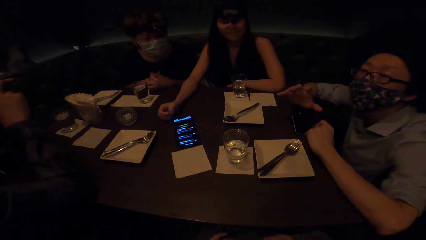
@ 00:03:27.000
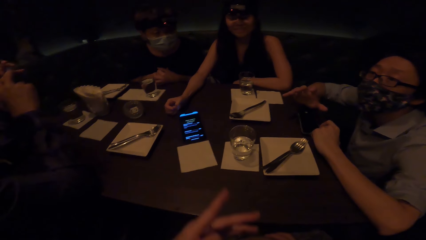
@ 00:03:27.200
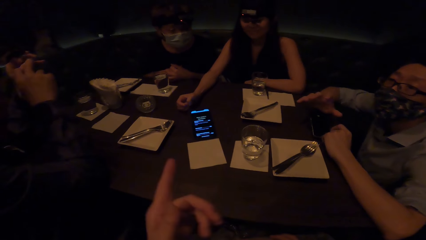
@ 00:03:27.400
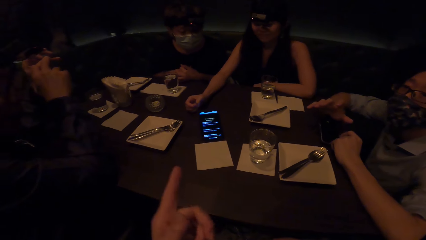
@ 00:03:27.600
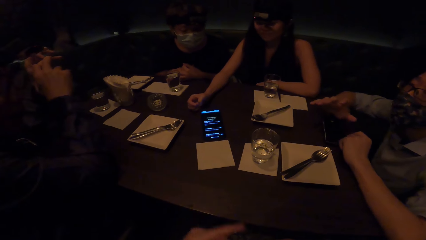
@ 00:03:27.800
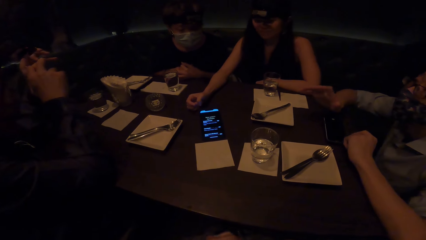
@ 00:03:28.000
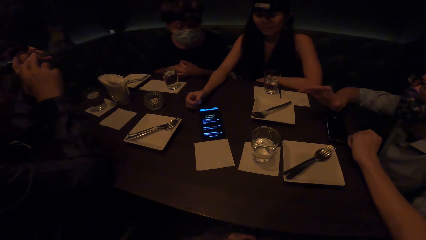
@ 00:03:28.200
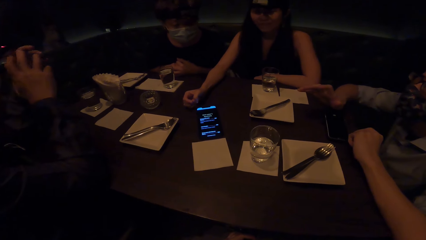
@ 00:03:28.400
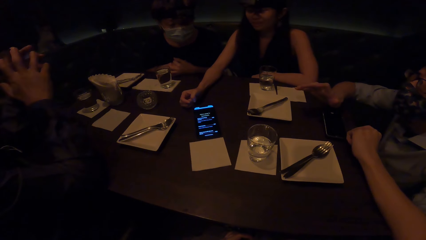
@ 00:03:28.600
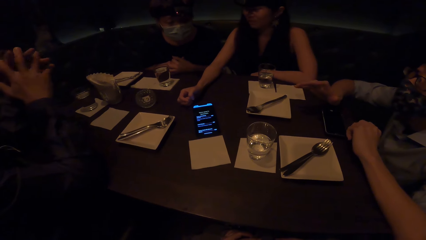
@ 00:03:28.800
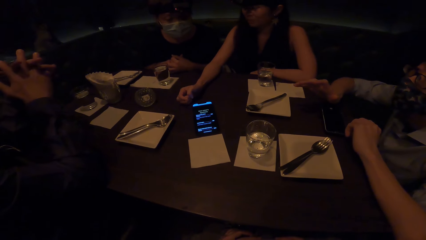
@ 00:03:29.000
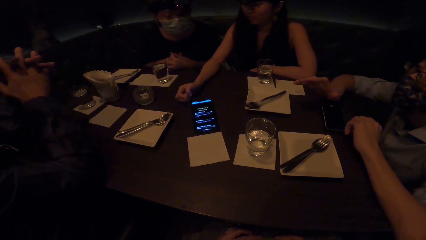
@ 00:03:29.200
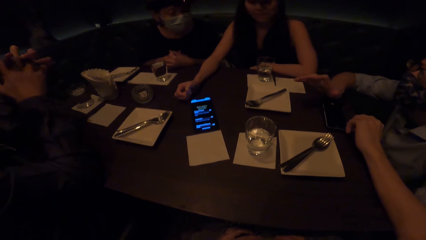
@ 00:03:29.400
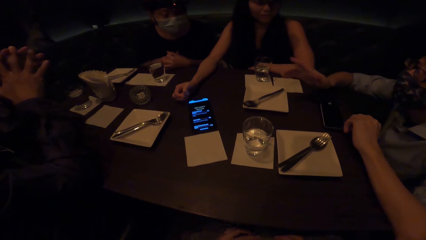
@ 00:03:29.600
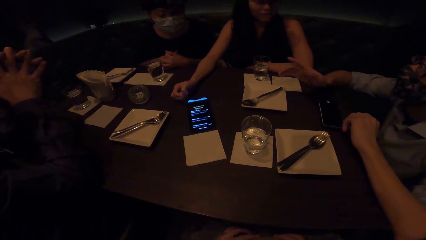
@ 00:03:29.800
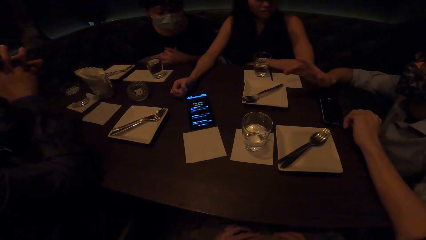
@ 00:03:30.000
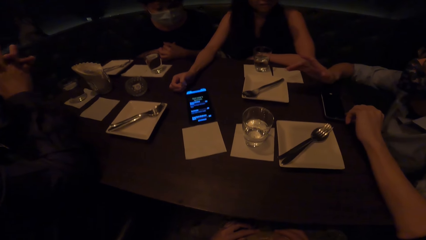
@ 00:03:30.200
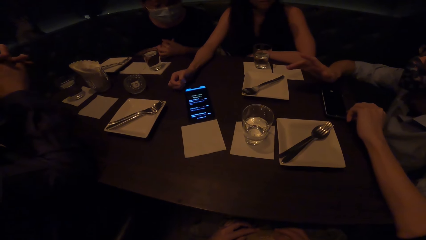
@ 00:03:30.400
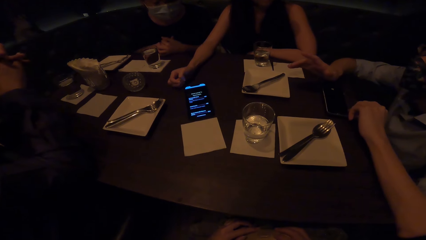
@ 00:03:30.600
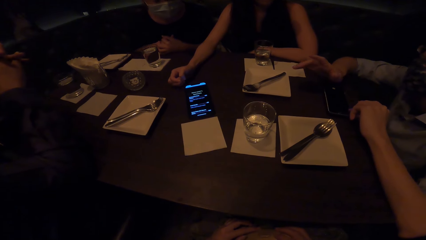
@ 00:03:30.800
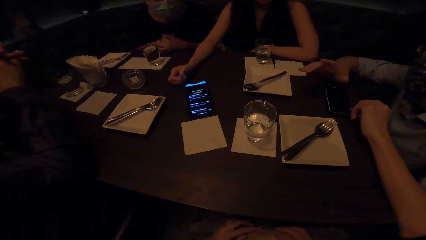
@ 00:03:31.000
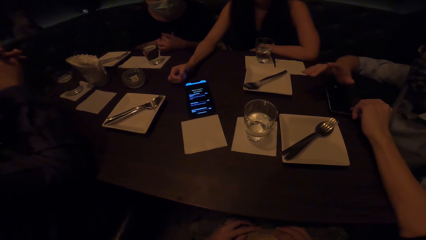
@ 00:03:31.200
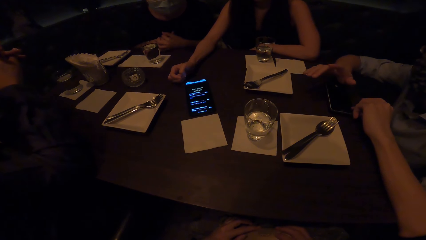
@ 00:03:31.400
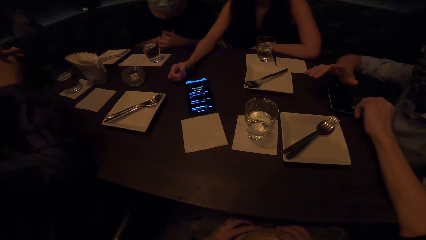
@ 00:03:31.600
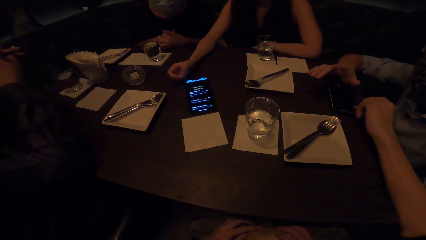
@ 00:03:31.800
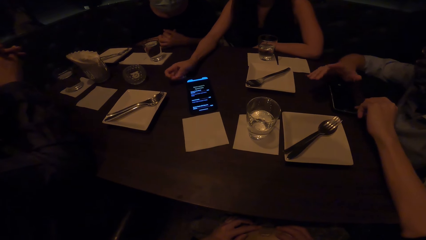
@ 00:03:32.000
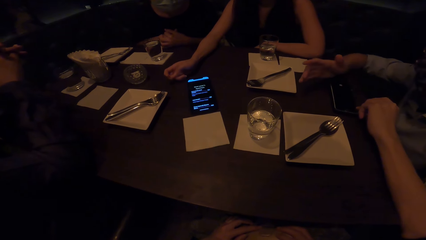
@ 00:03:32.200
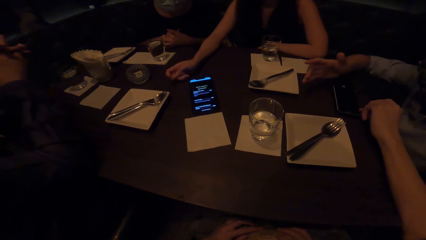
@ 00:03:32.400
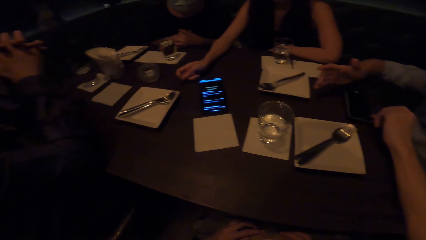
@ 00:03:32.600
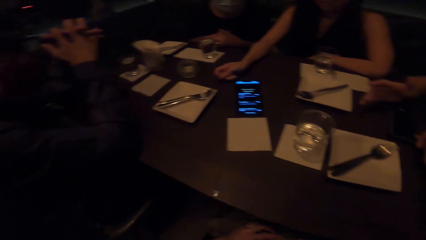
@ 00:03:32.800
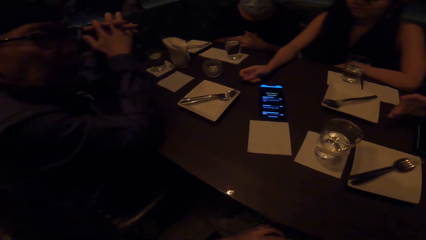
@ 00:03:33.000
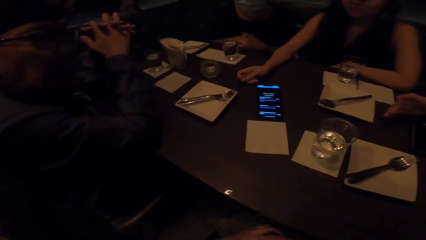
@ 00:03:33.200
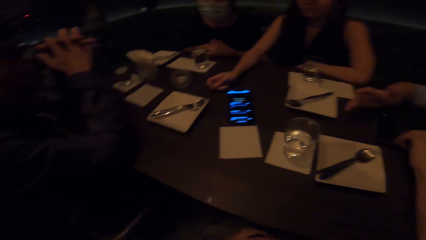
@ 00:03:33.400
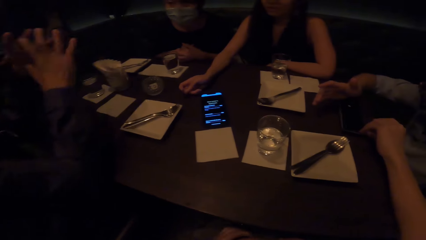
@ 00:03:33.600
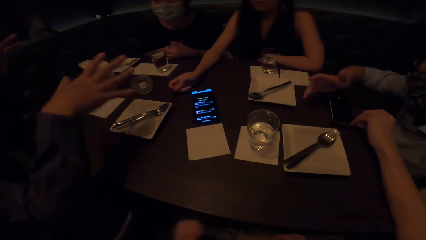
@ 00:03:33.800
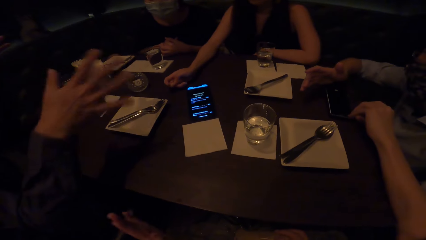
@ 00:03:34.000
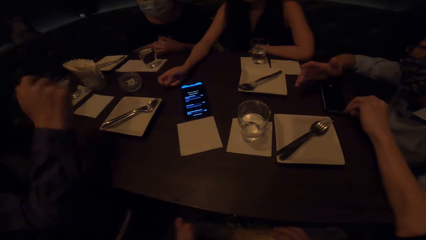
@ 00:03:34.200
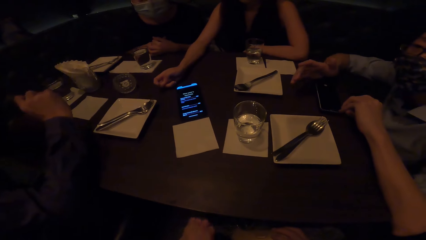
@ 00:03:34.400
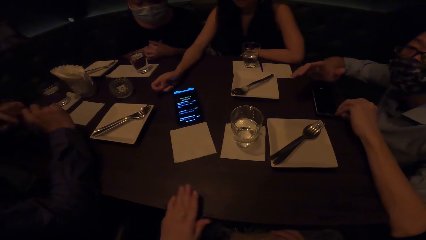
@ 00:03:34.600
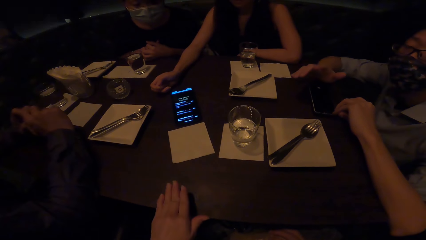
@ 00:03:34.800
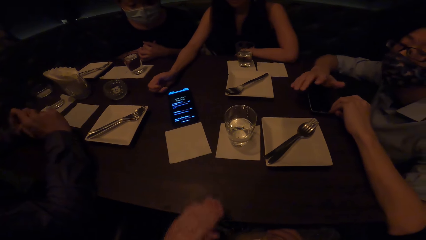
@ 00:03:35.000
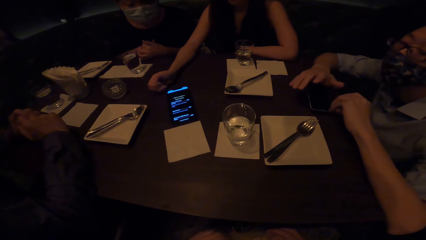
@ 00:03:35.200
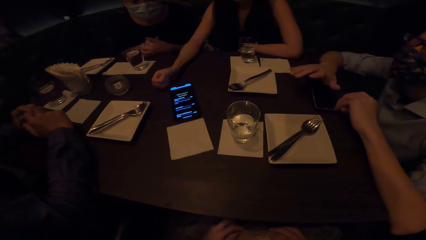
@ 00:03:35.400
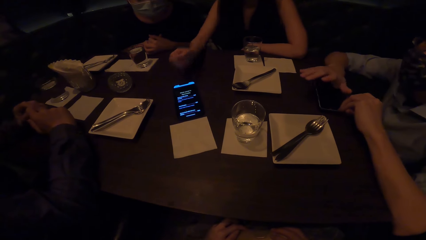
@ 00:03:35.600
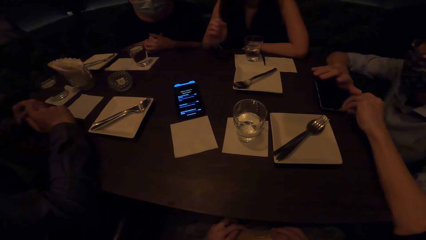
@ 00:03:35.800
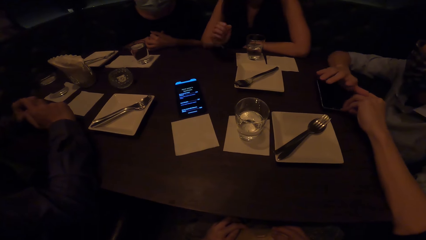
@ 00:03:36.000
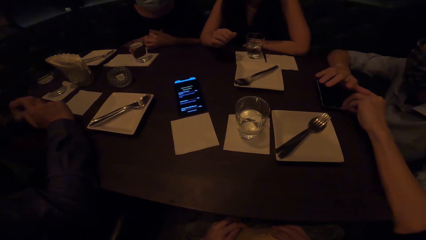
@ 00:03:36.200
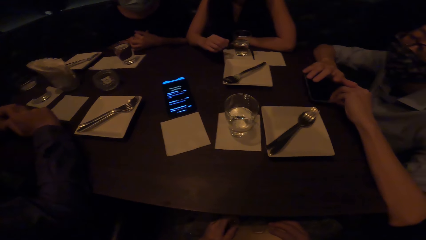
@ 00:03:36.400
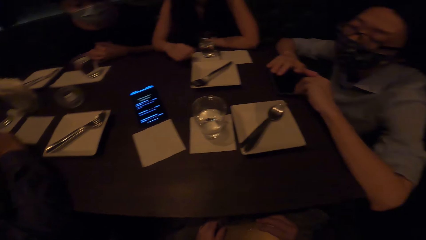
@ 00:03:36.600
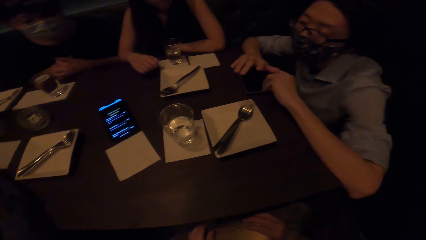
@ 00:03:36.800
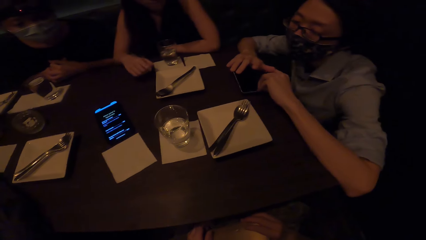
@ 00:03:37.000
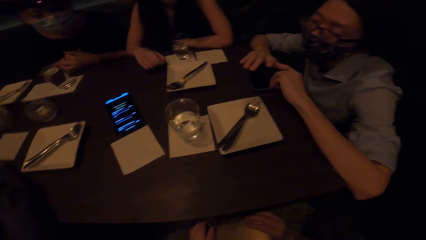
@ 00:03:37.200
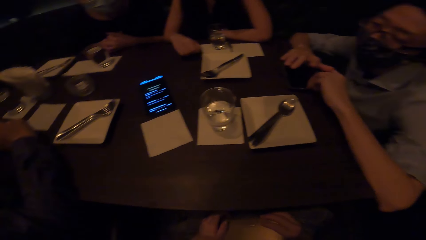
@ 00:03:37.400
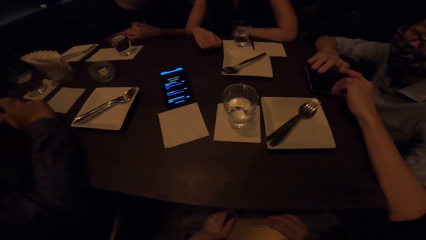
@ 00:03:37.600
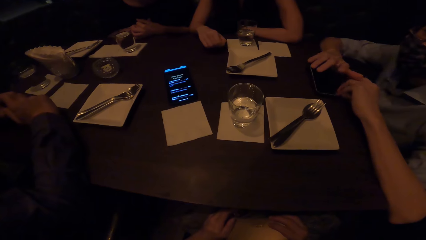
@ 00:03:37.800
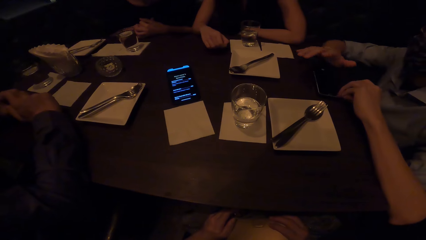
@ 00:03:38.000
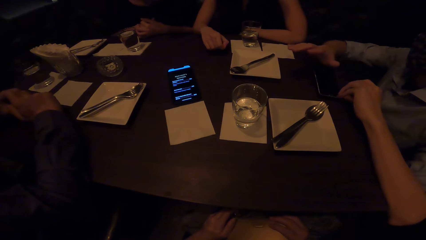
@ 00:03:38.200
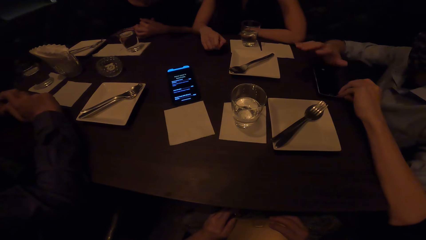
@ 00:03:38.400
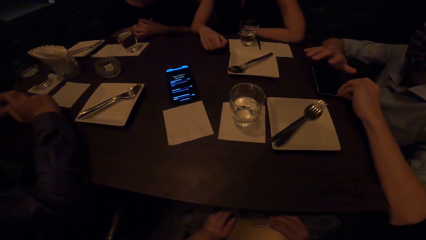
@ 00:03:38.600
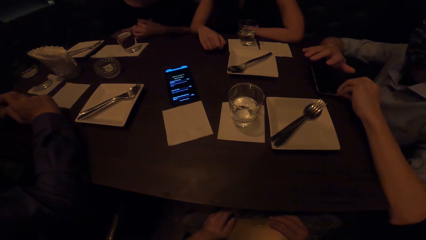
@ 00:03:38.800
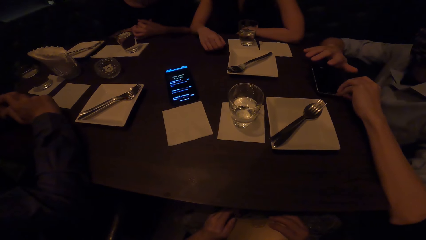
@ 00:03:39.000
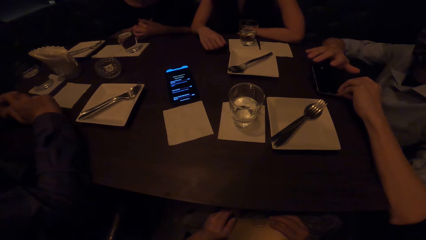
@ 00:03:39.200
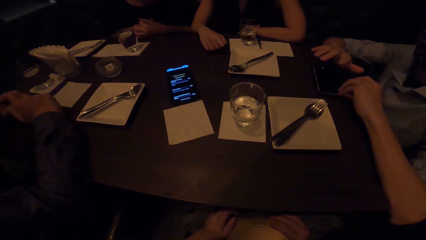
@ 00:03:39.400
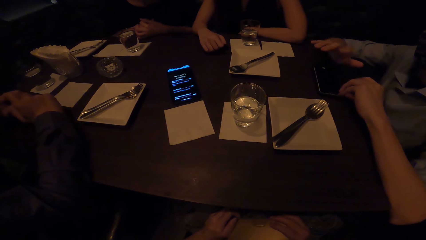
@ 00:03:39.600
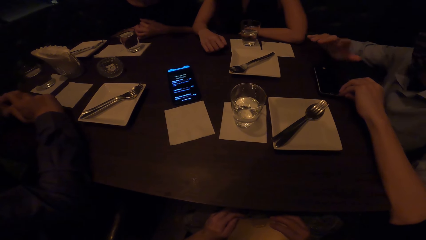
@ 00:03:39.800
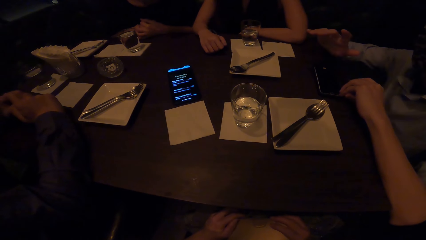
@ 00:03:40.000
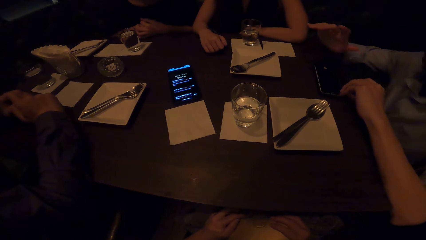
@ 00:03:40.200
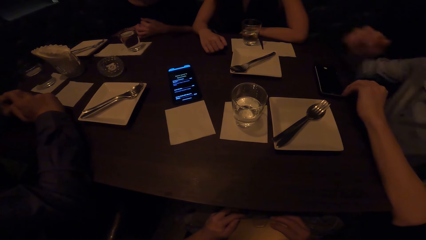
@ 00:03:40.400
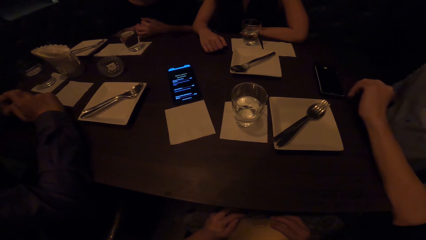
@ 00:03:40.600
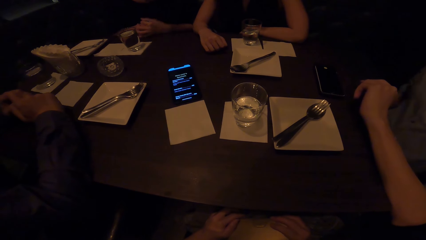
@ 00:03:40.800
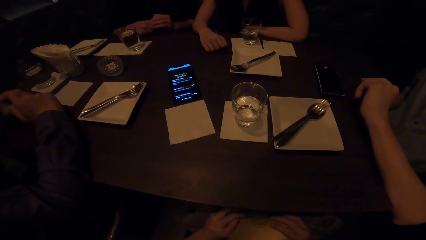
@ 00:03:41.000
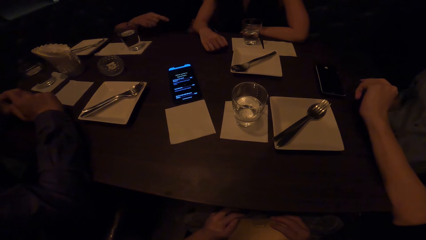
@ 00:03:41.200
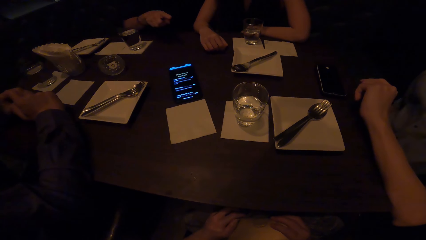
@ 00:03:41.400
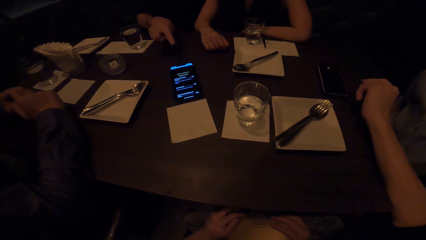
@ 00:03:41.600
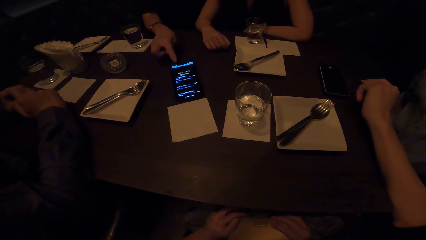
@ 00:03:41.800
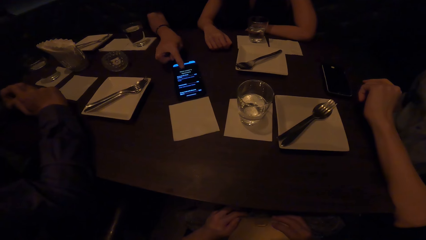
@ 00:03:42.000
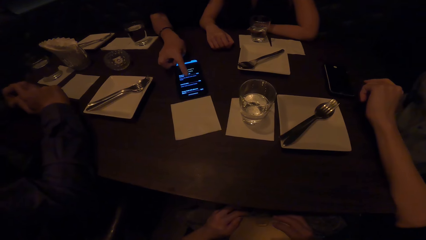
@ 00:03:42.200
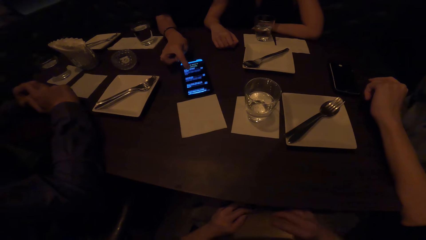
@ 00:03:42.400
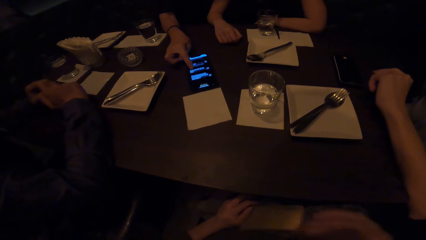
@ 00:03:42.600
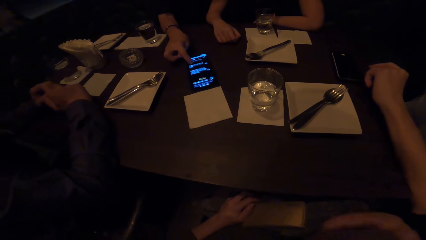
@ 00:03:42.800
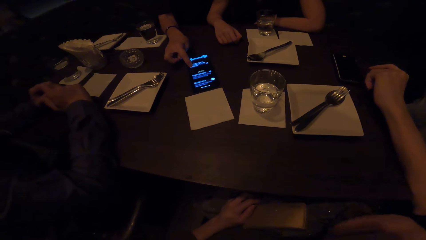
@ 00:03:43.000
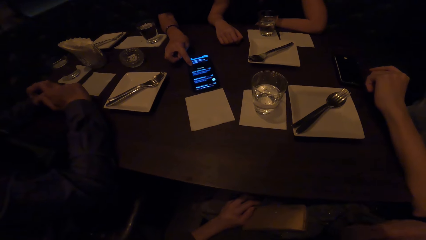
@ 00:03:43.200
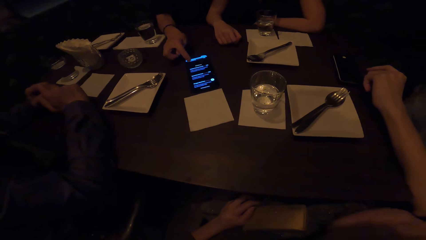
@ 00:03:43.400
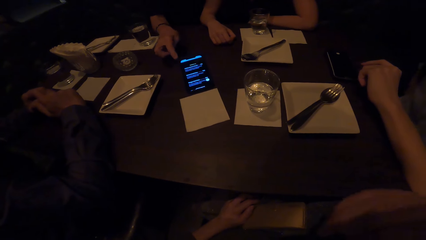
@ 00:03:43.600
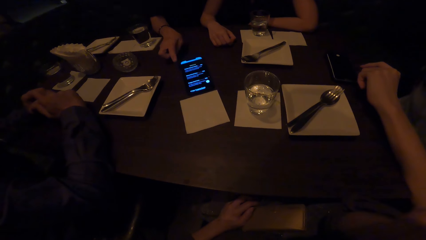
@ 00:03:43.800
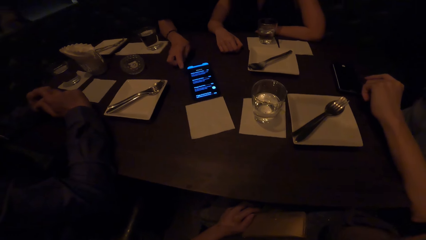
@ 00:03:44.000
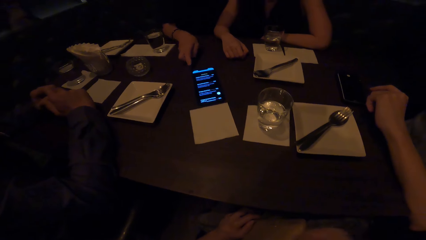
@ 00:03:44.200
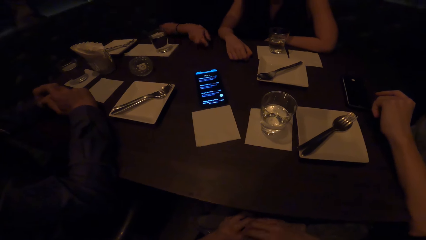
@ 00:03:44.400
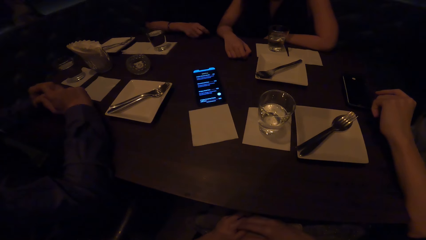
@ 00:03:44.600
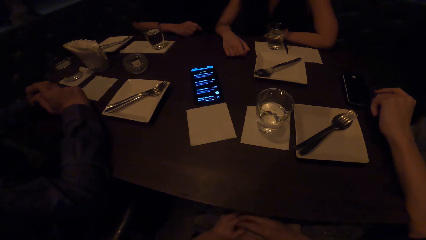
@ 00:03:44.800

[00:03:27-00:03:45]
A man gestures. The camera wearer points at a woman. The man gestures. The camera wearer looks around the table. Another man gestures. The first man gestures. The camera wearer looks around the table. The first man gestures. The woman operates the phone.
